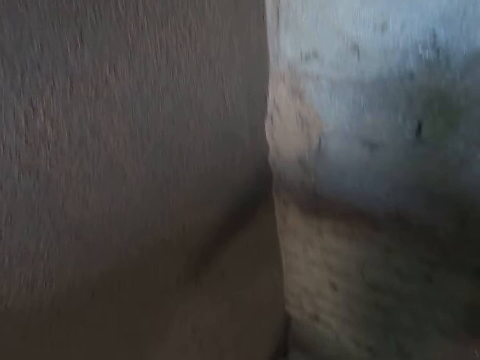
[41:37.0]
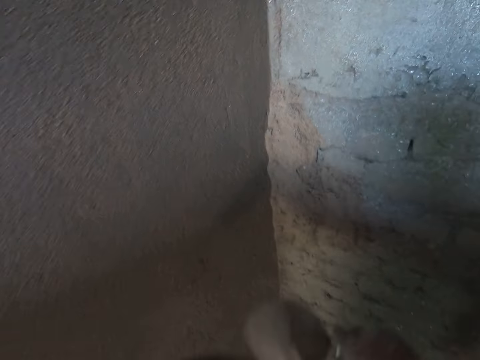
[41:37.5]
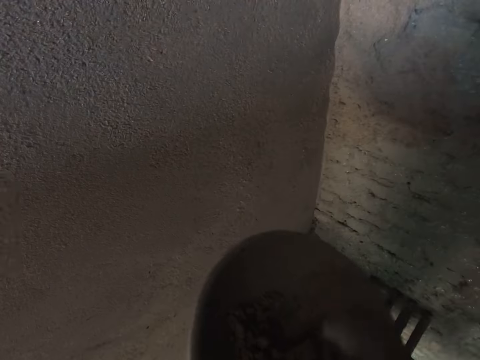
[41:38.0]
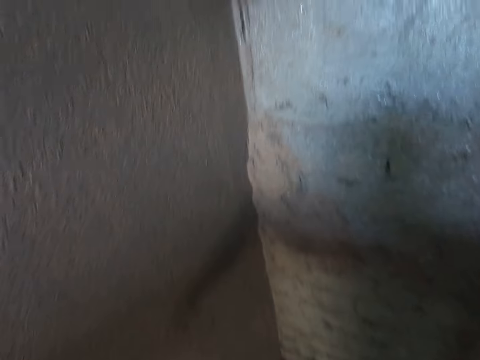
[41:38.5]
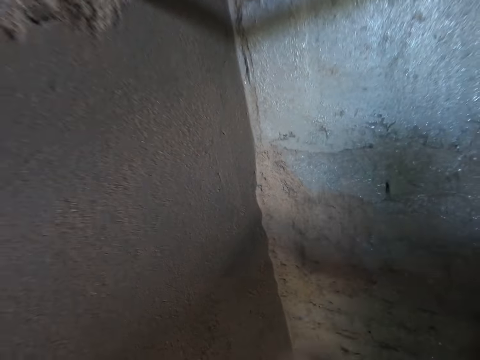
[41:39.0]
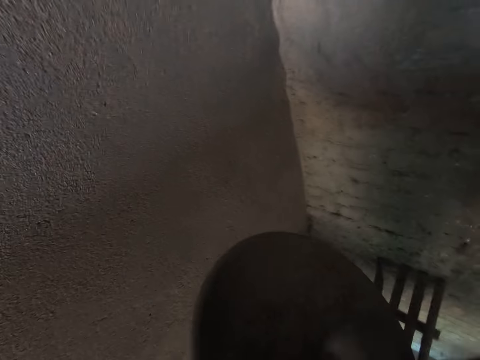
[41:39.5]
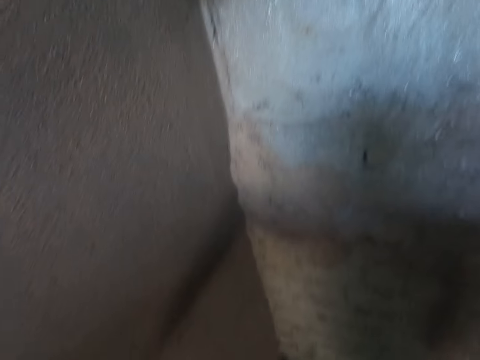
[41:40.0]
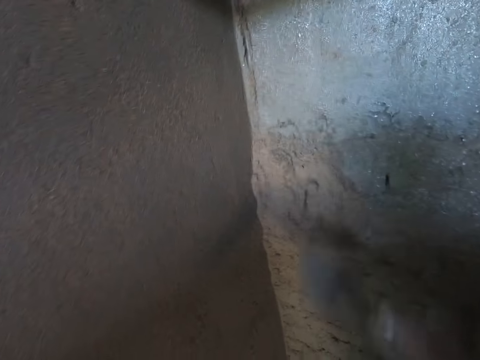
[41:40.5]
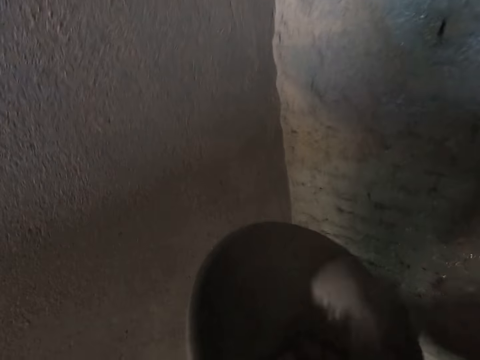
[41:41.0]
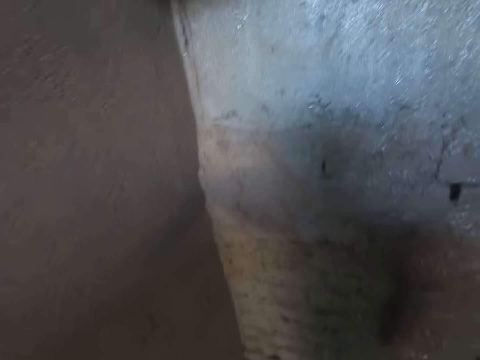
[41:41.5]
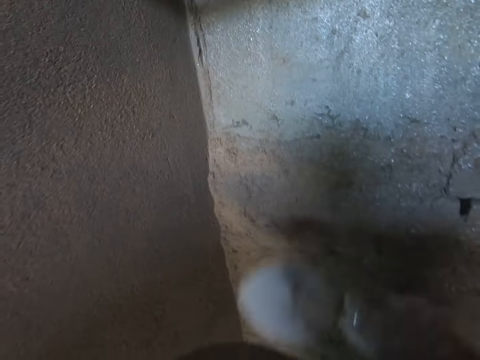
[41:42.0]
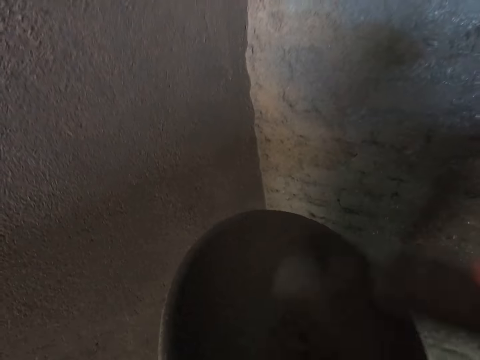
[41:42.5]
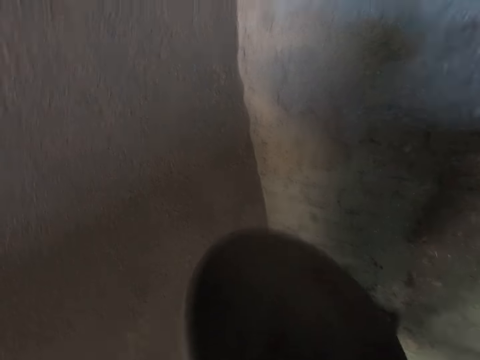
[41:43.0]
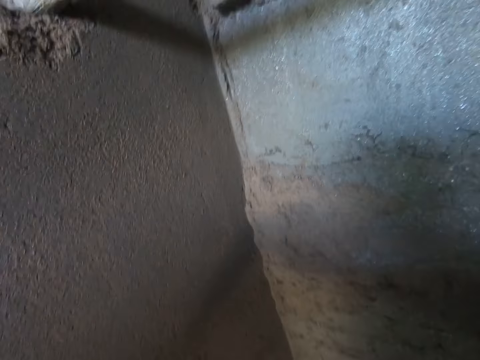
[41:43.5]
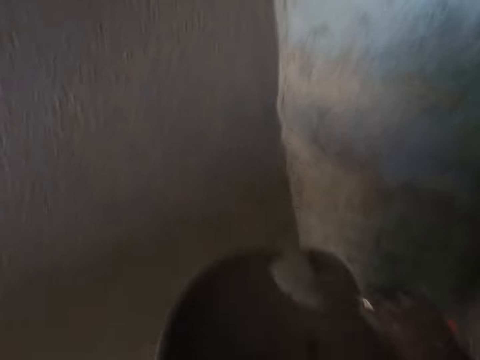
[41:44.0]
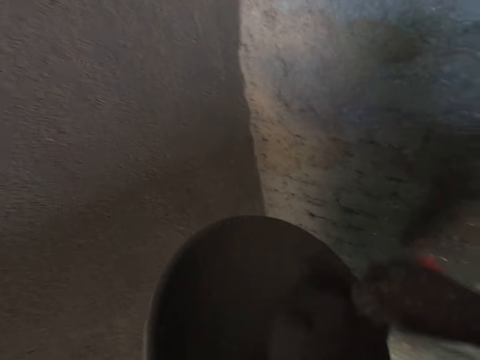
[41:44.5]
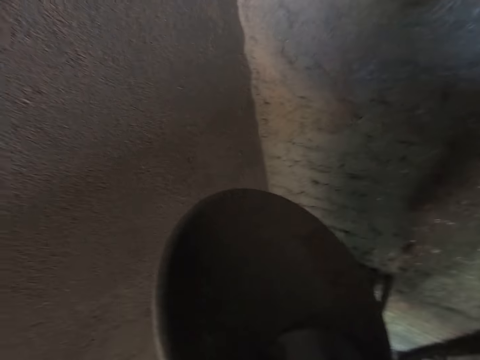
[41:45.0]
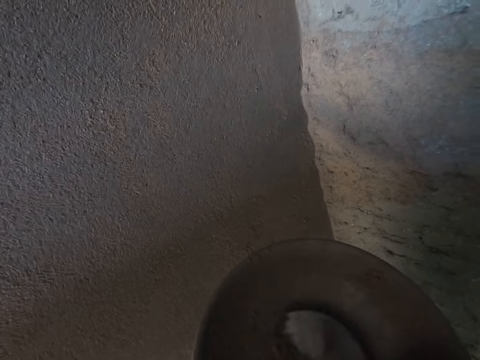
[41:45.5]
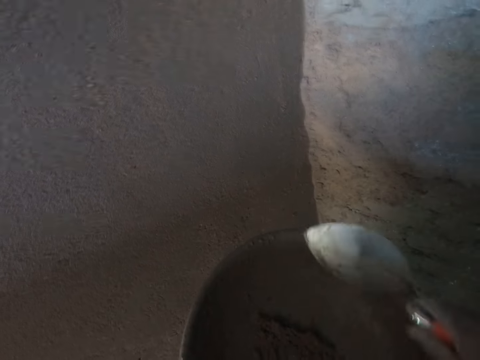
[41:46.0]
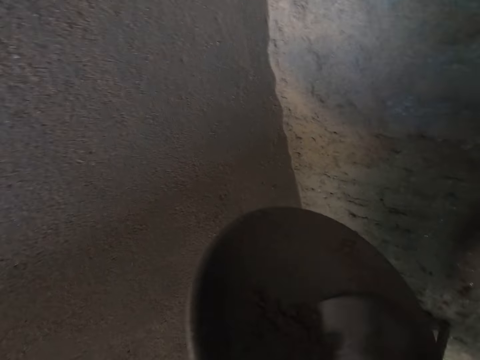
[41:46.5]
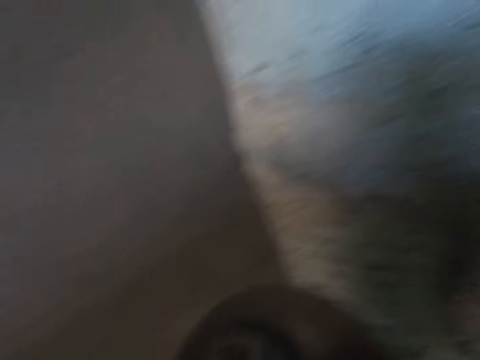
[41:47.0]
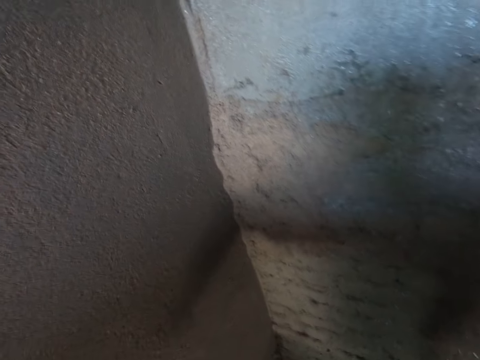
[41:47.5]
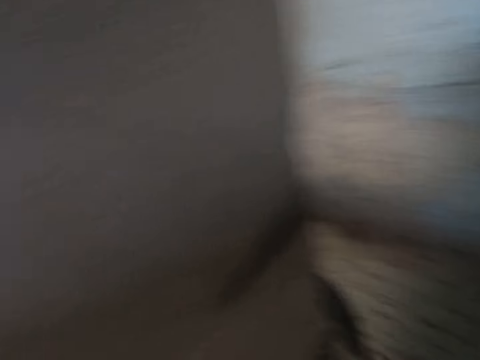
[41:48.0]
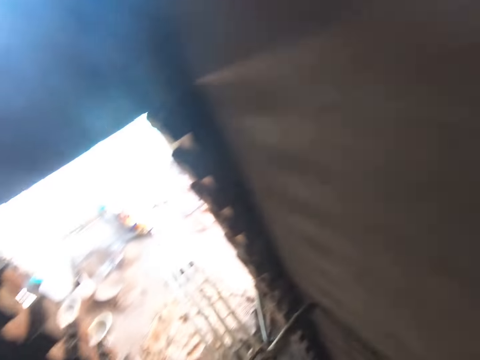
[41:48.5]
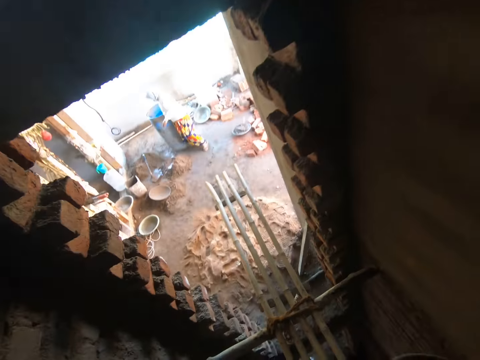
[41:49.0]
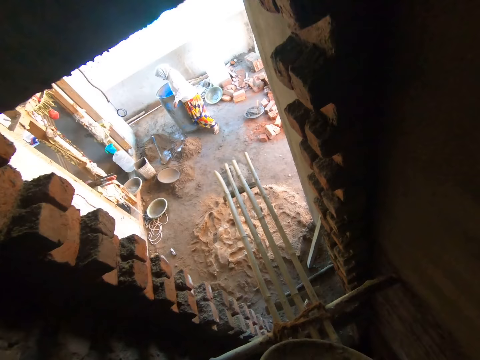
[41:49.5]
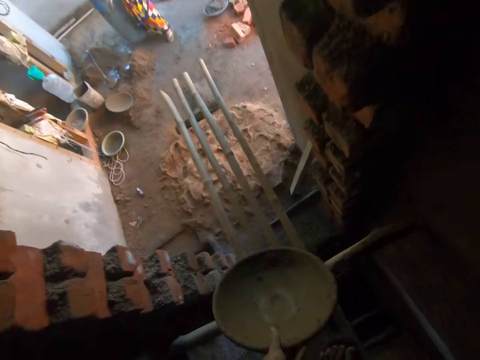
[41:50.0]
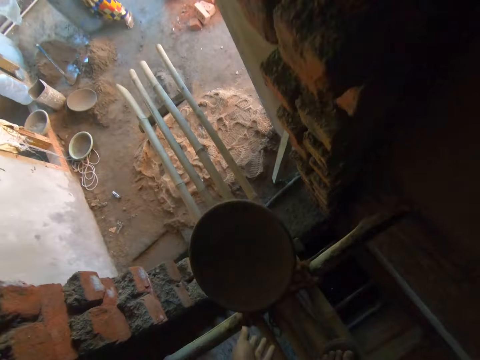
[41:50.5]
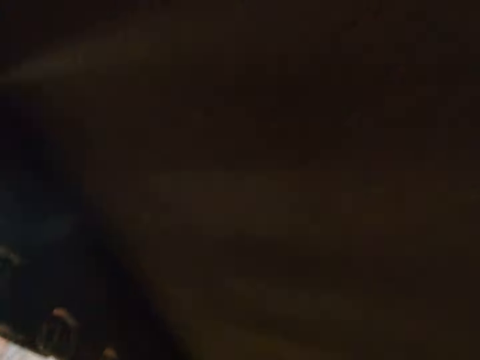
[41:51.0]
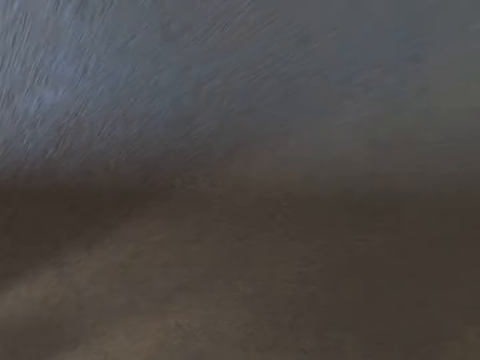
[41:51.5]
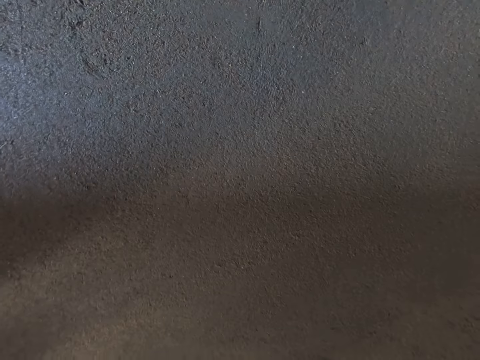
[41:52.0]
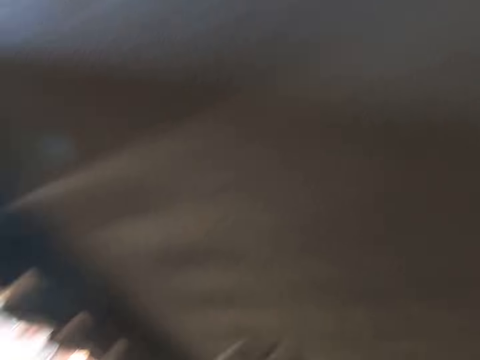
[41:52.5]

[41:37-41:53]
The camera wearer splashes the cement mortar on the wall with the hand trowel in his right hand. He takes some cement mortar from the headpan with the hand trowel in his right hand. He splashes the cement mortar on the wall with the hand trowel in his right hand. He takes some cement mortar from the headpan with the hand trowel in his right hand. He splashes concrete on the wall. He scoops the concrete. He splashes the cement mortar on the wall with the hand trowel in his right hand. He takes some cement mortar from the headpan with the hand trowel in his right hand. He splashes the cement mortar on the wall with the hand trowel in his right hand. He takes some cement mortar from the headpan with the hand trowel in his right hand. He splashes the cement mortar on the wall with the hand trowel in his right hand. He takes some cement mortar from the headpan with the hand trowel in his right hand. He drops the concrete in the tray. He scoops the concrete. He splashes the cement mortar on the wall with the hand trowel in his right hand. He walks around. A lady fetches water. The camera wearer drops the headpan on the bamboo scaffold with his left hand. He looks around.

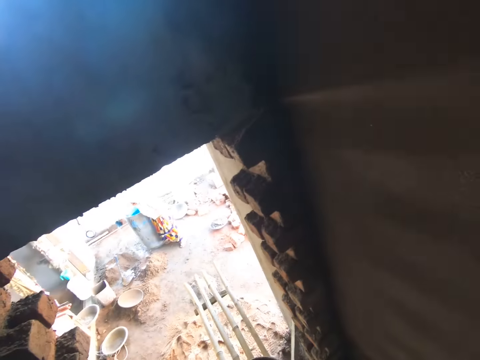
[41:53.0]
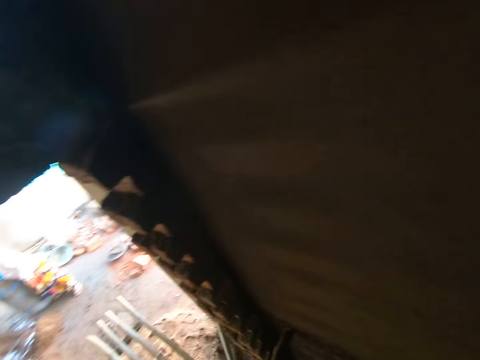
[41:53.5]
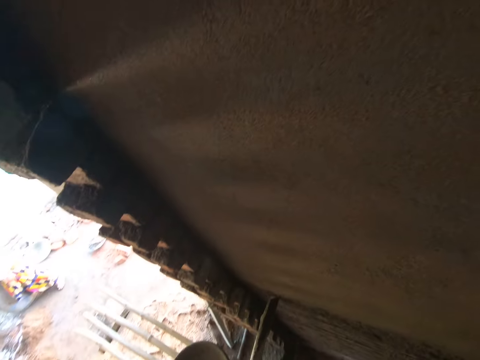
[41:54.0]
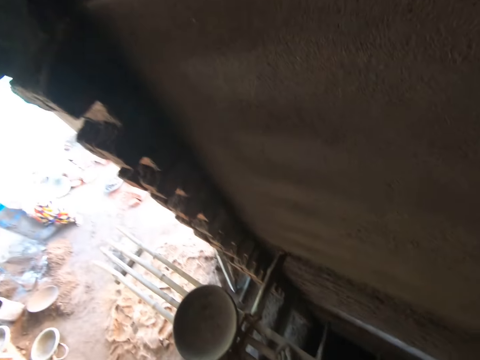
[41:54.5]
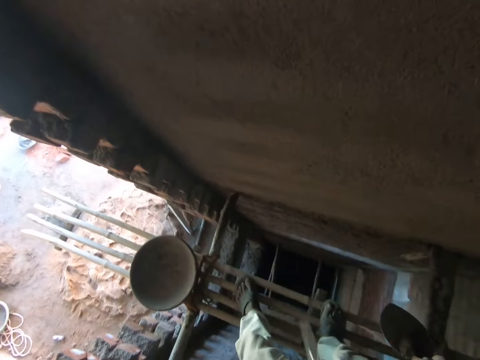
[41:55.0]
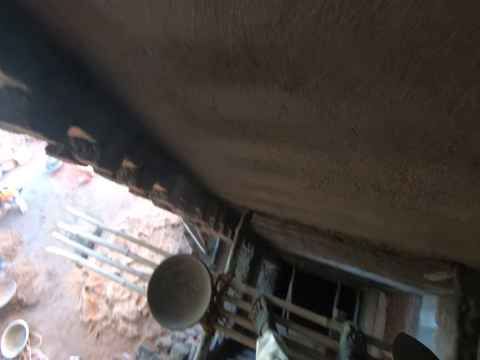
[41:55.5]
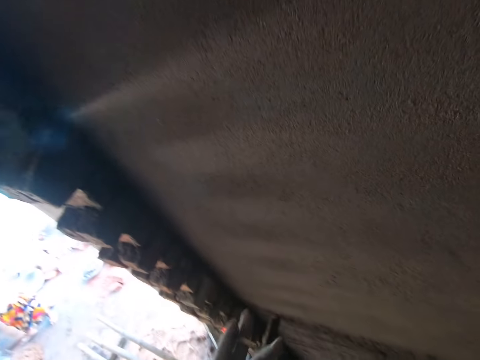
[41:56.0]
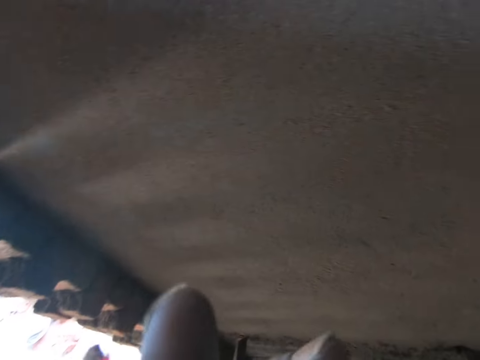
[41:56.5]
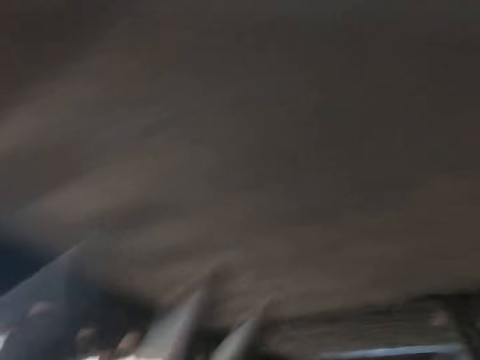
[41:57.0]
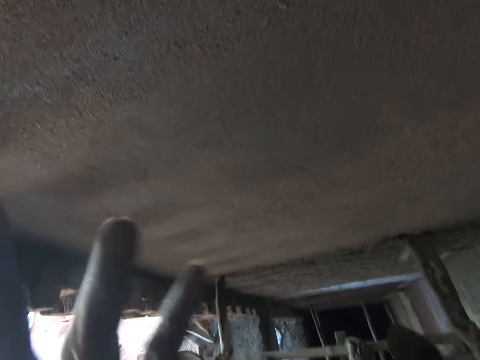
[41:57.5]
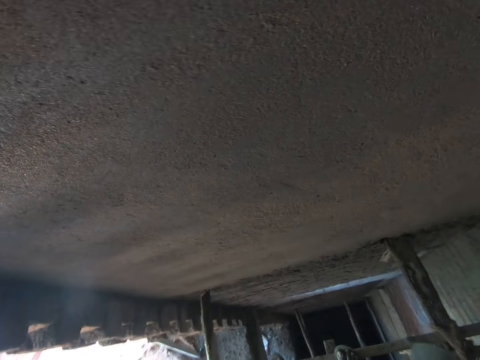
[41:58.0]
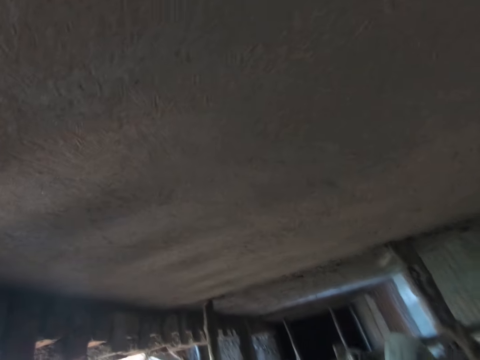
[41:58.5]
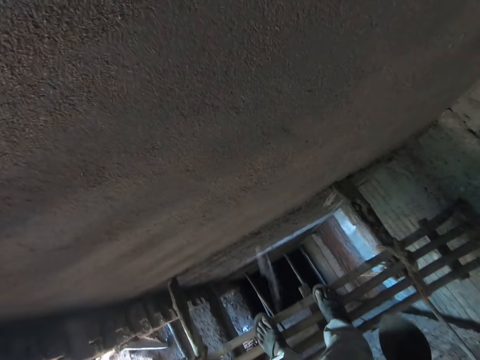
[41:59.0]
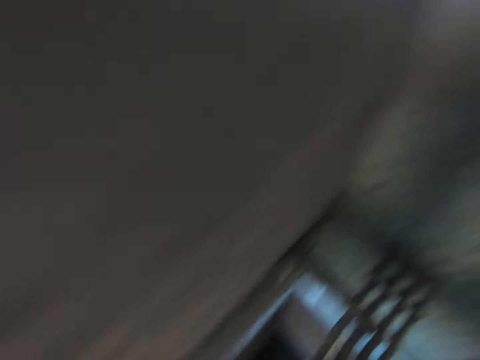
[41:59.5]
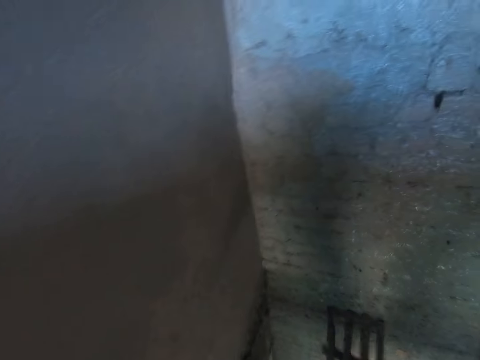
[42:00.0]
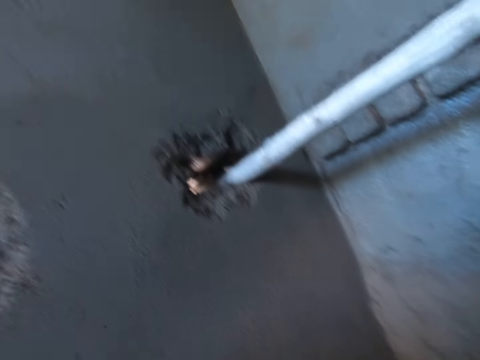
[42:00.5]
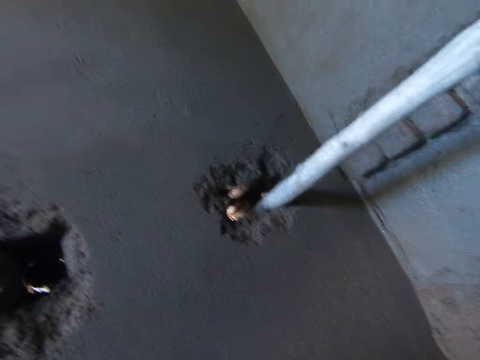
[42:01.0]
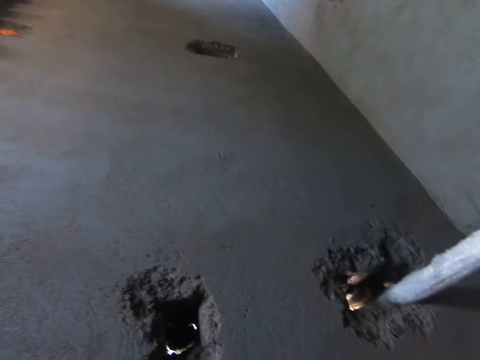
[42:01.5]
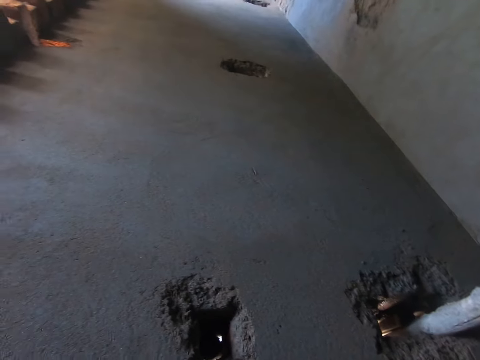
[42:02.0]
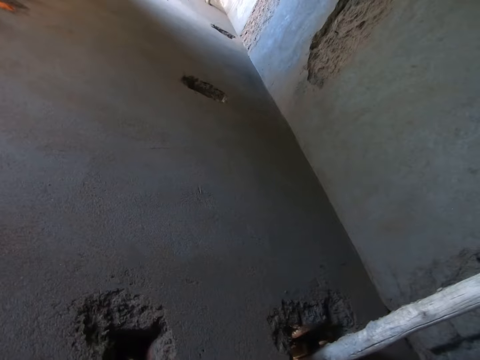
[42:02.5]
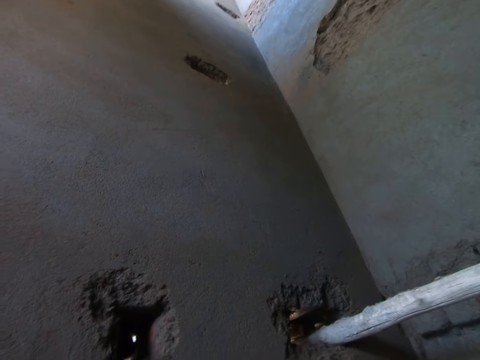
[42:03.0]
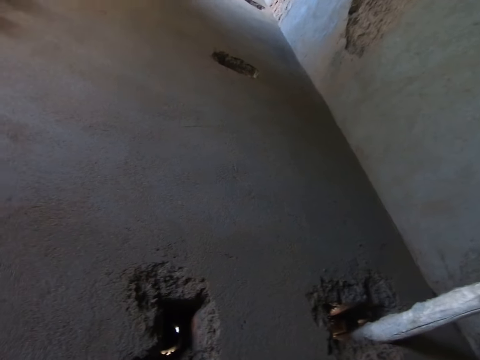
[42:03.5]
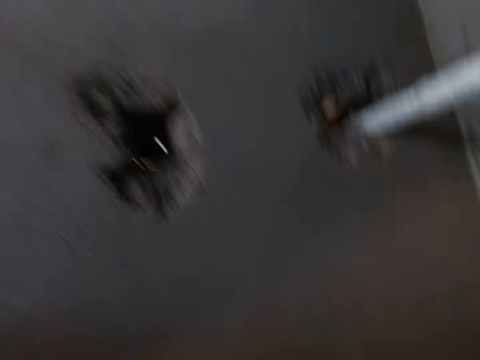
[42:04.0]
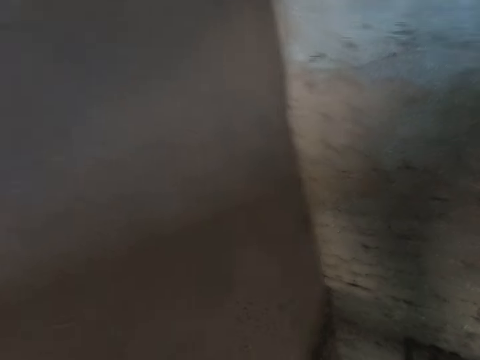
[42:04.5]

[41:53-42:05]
A woman pours some water on the floor with a bucket in her right hand. The camera wearer looks around. They adjust gloves on the left hand. They look around.
